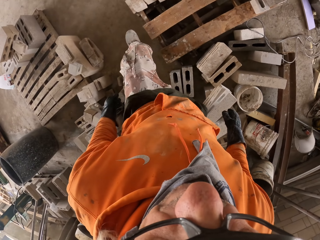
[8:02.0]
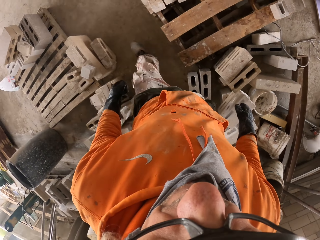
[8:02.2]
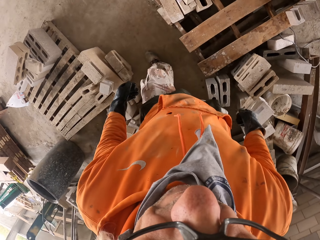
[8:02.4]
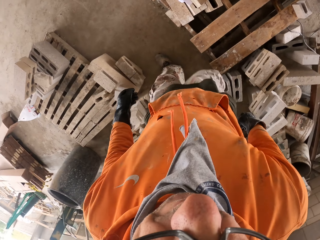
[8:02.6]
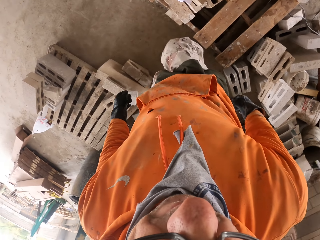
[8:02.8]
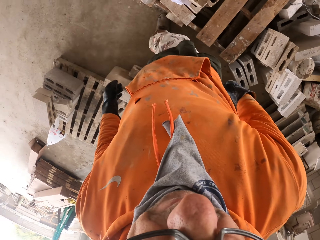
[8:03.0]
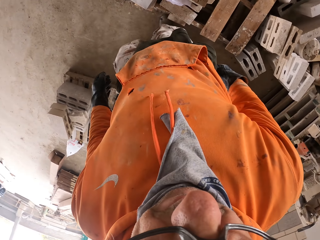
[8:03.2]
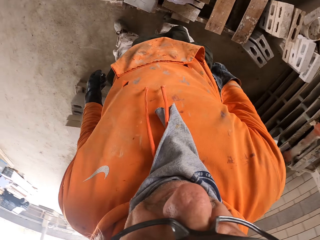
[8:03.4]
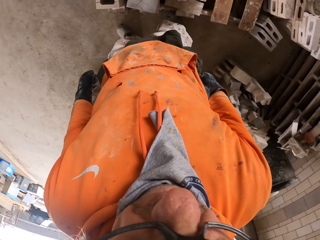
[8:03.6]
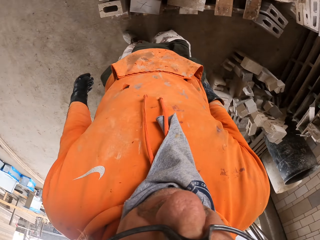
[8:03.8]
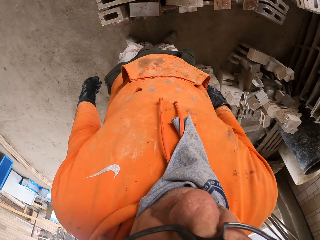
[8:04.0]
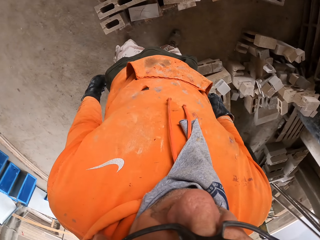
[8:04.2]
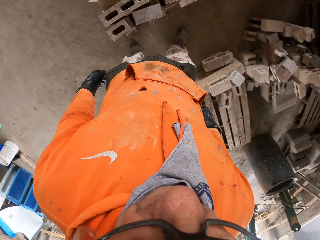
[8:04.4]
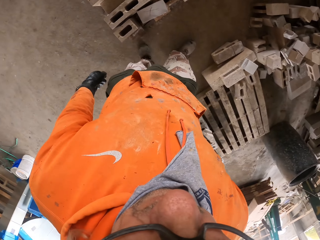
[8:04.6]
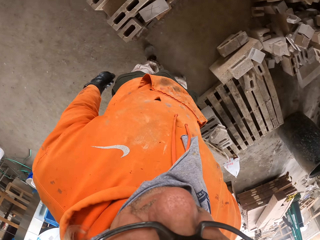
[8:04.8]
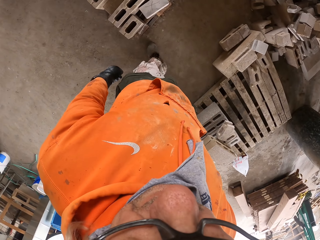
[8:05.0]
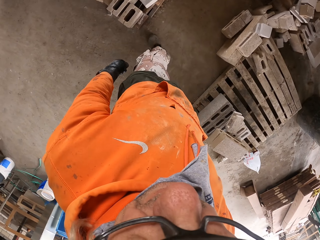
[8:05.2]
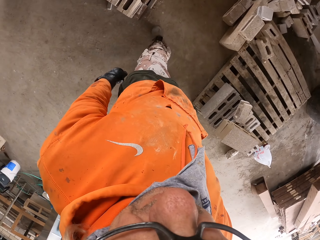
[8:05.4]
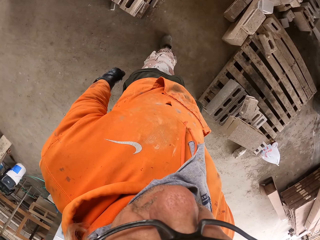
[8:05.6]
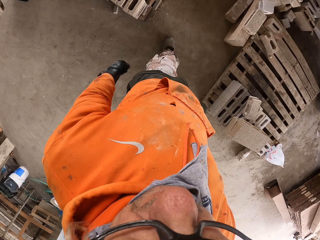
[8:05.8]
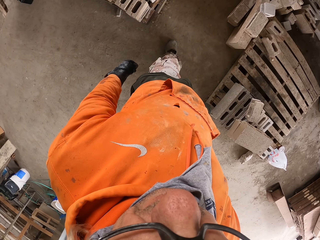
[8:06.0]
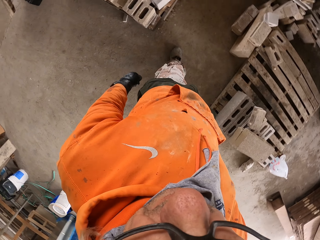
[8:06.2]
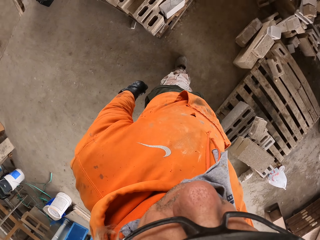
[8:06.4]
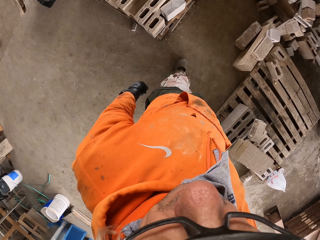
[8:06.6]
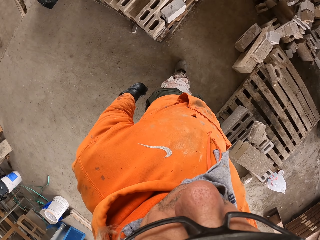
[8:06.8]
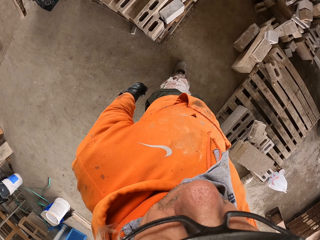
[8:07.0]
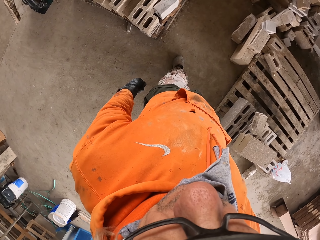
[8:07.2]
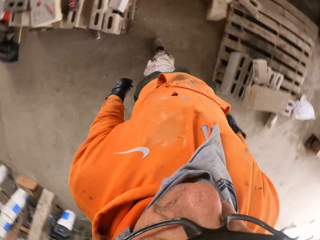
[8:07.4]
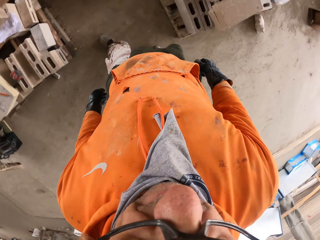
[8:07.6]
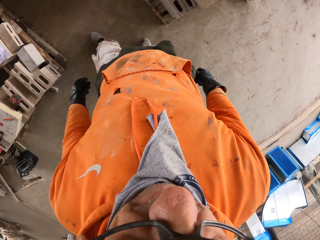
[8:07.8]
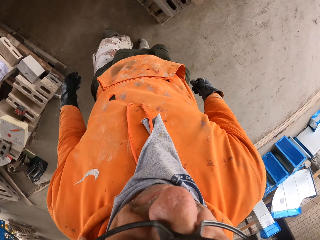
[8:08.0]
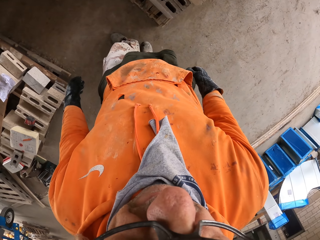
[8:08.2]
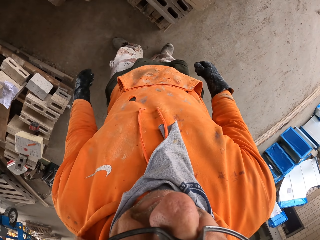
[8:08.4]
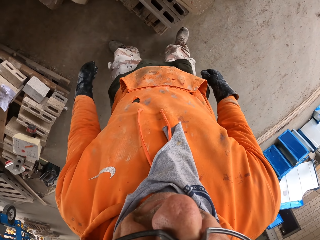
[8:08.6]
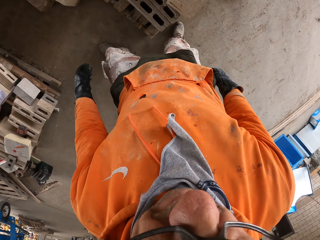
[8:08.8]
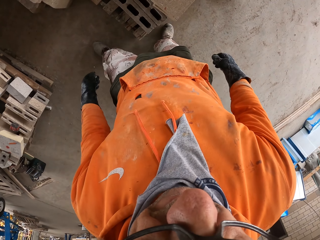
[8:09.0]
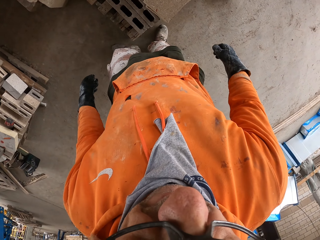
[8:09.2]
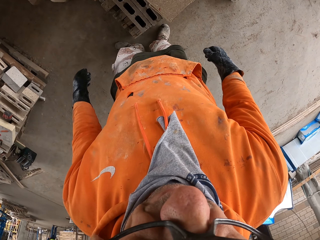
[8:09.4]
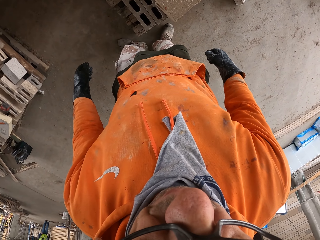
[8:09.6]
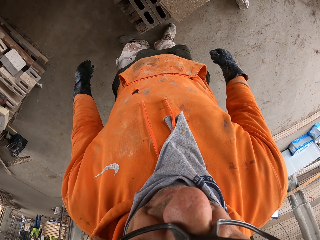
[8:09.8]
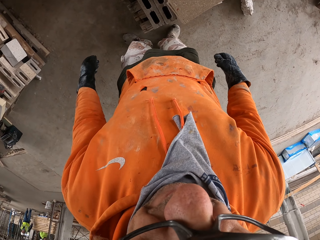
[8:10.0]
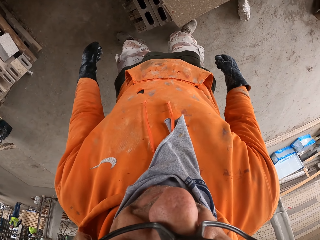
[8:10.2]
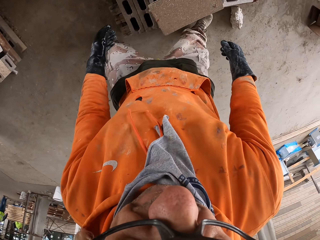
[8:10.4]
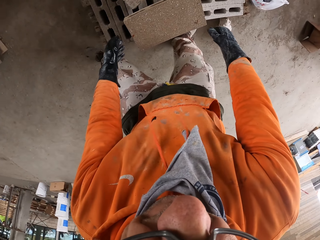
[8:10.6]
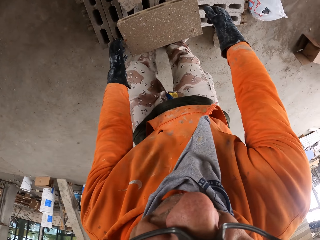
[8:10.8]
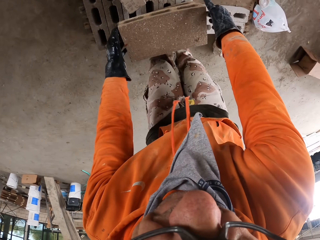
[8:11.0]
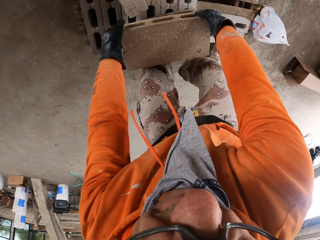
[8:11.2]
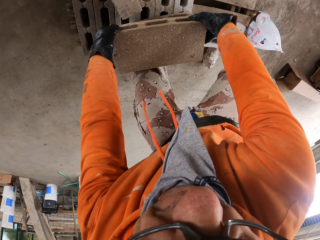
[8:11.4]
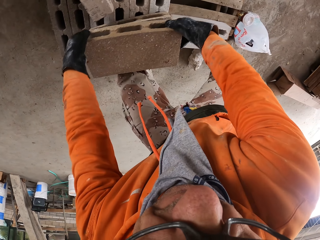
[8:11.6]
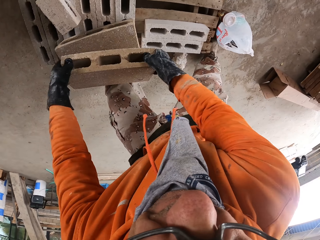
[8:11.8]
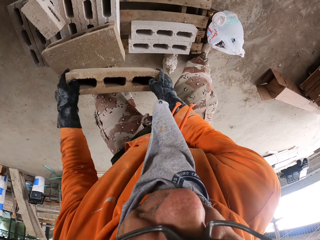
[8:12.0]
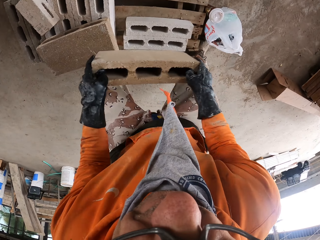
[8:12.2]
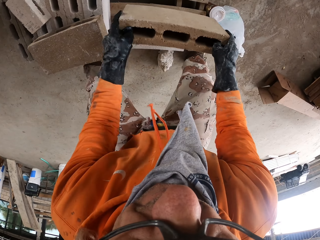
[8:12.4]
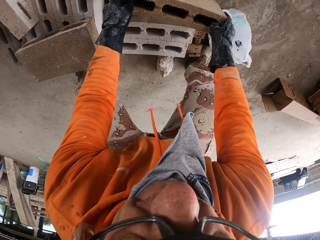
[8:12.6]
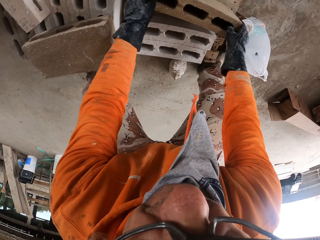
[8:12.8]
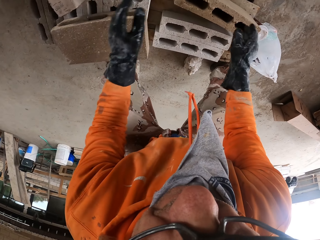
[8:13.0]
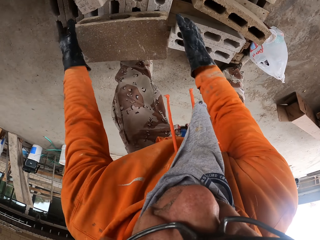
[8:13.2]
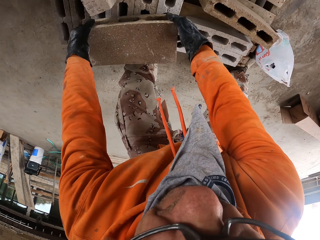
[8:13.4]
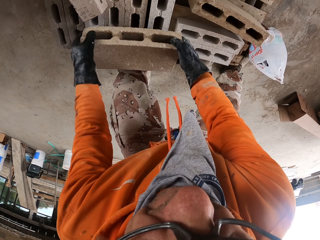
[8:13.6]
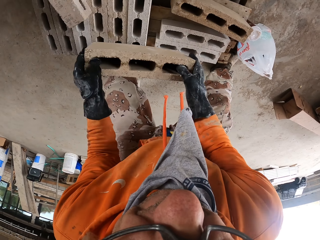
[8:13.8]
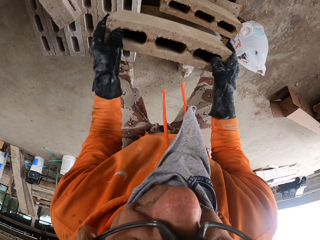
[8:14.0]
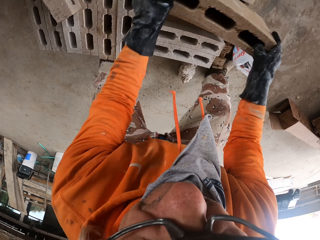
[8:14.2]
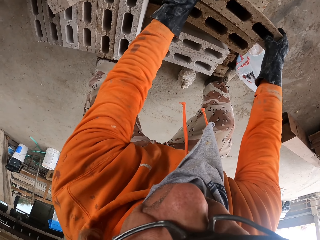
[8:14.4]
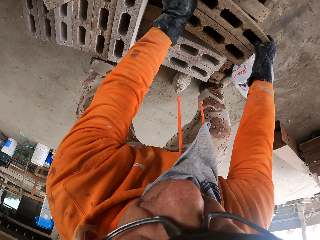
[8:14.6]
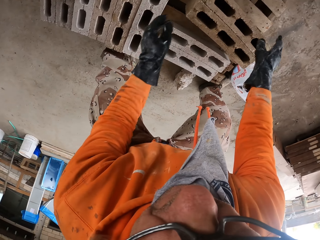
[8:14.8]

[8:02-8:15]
The camera wearer walks in the garage. They look around. They move the bricks. They pick up a concrete block. They put the concrete block down. They pick up a concrete block and put the concrete block down.

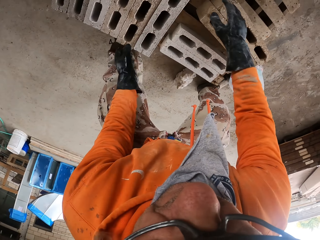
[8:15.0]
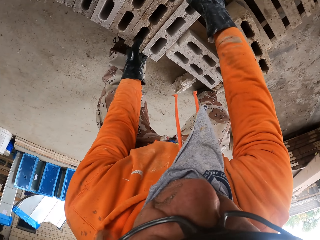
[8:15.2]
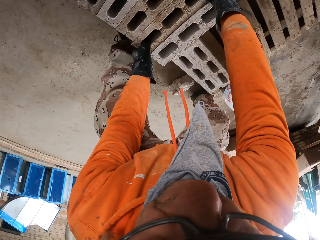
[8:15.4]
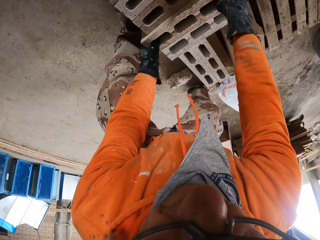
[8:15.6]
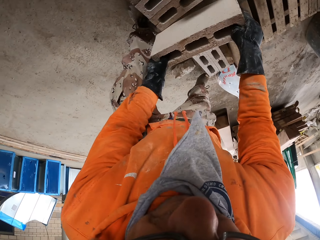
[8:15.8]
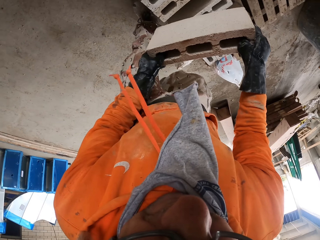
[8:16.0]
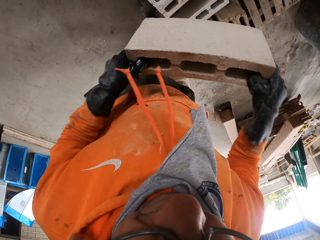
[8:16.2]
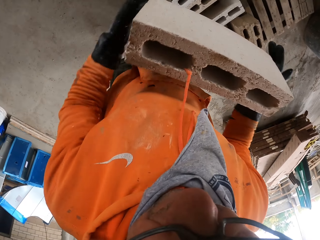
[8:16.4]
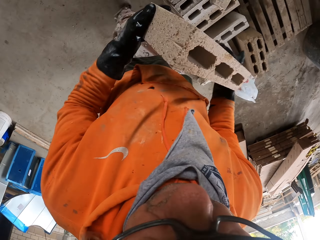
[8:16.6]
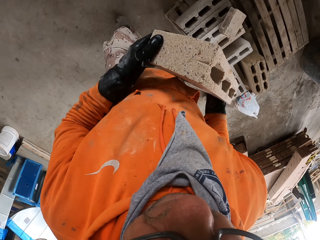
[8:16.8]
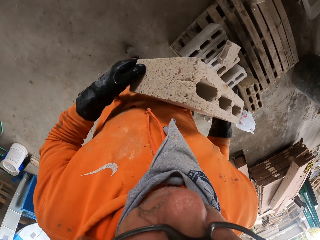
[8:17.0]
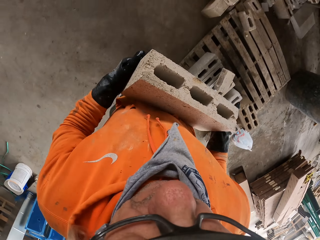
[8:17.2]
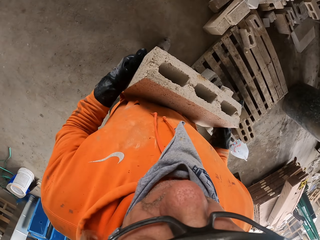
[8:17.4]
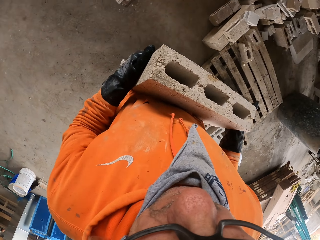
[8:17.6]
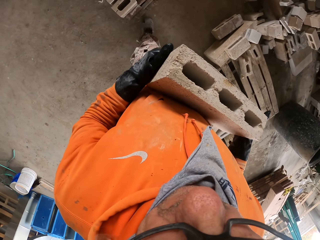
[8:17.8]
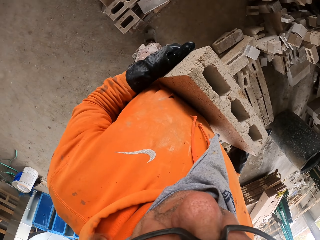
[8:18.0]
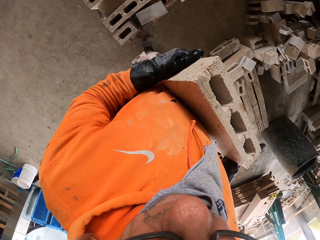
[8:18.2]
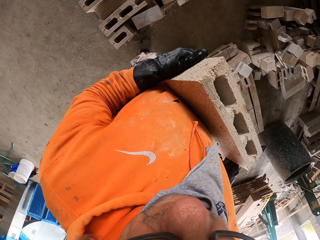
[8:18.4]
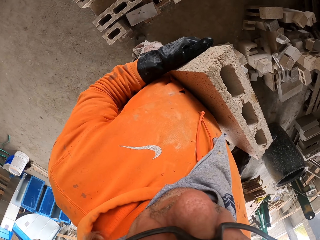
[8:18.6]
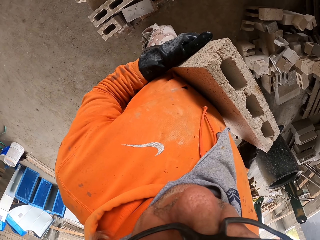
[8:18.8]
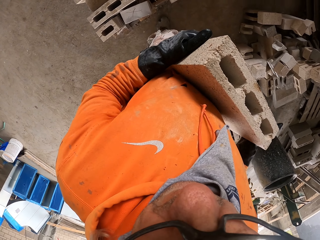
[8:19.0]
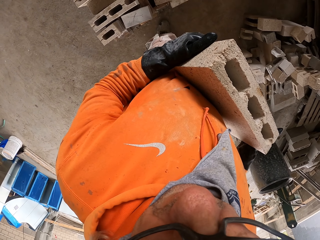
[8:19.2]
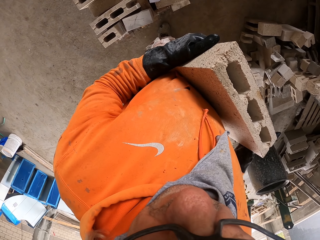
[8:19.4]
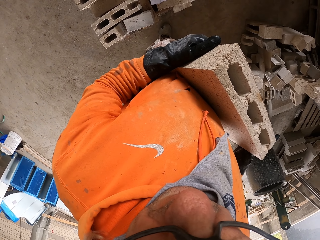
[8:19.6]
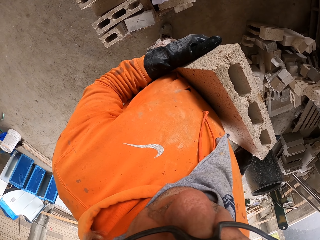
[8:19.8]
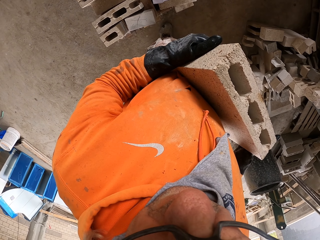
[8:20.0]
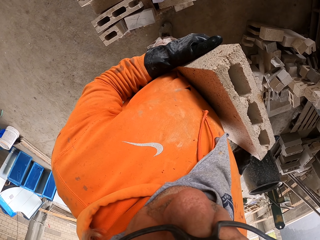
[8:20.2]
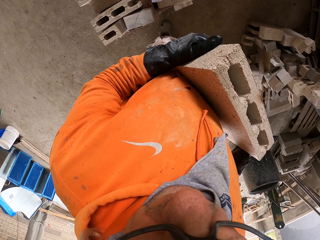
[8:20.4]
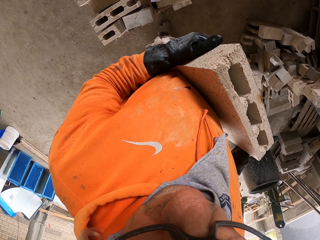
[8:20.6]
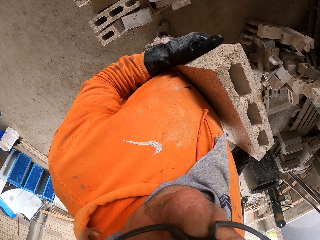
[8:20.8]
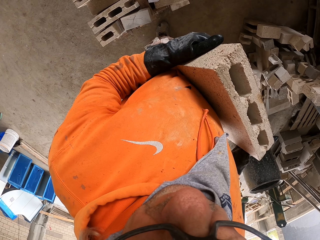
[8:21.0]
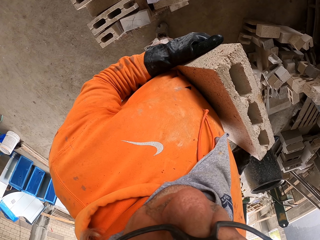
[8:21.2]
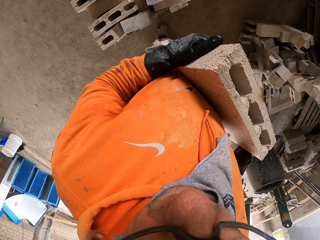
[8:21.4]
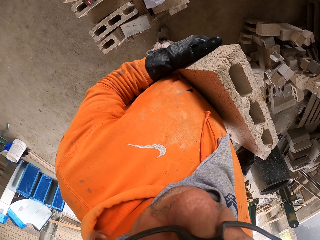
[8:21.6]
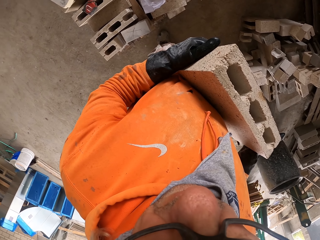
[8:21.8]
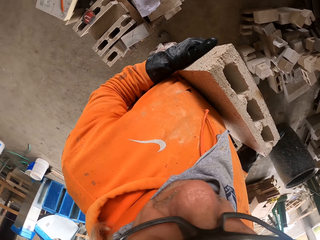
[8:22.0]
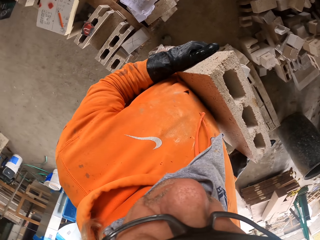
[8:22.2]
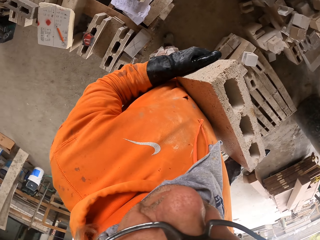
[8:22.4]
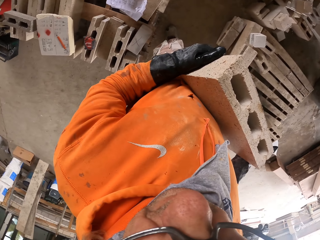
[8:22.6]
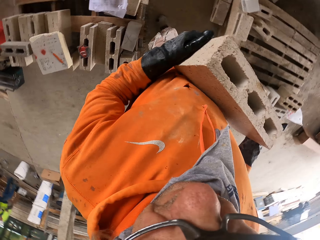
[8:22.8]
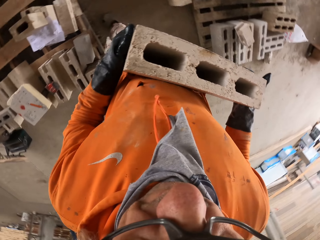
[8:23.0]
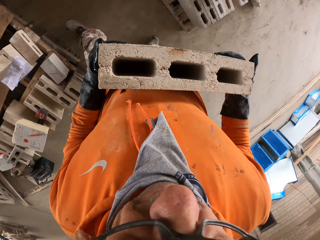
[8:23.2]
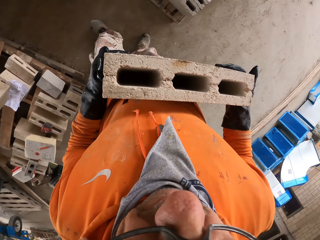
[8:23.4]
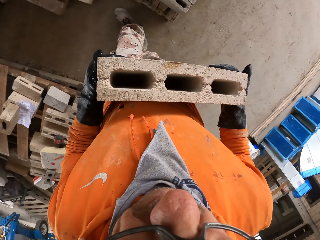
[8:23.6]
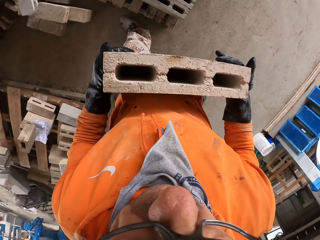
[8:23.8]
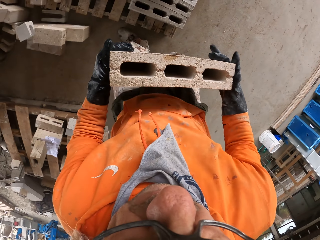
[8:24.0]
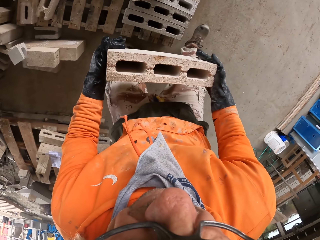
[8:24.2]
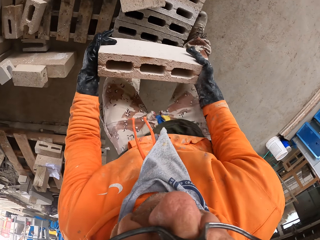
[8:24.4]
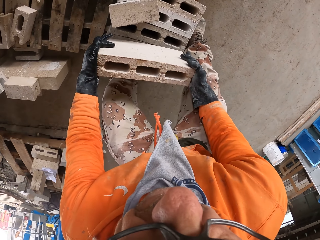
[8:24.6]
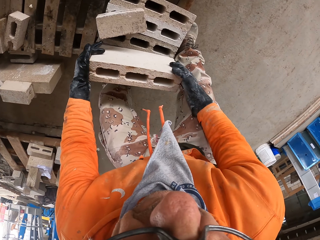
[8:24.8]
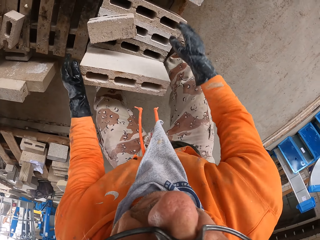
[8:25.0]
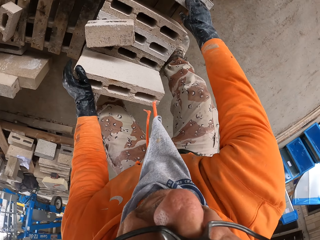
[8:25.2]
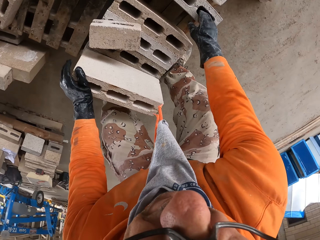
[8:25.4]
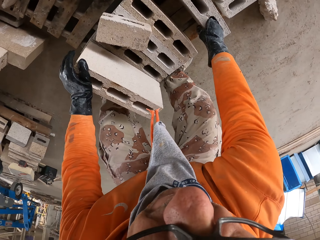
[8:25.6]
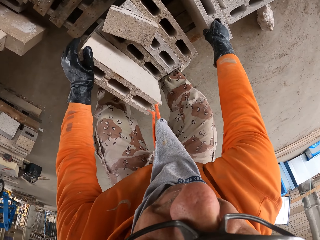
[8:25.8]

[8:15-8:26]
The camera wearer picks up a concrete block. They walk in the building site. They look. They put the concrete block down.
